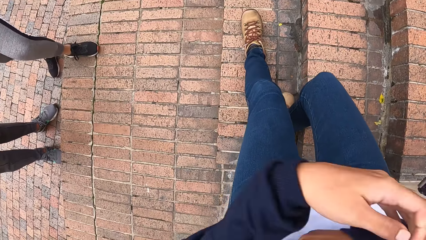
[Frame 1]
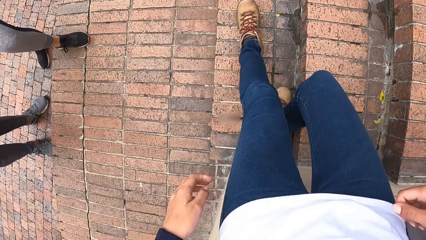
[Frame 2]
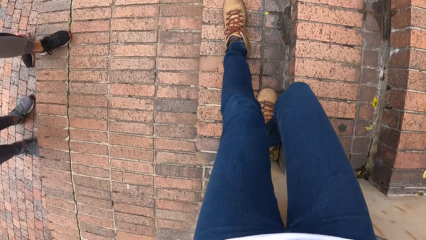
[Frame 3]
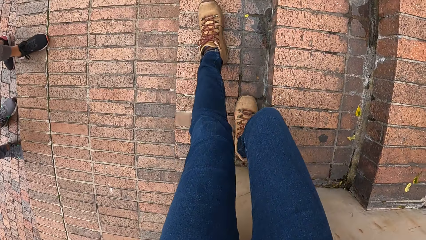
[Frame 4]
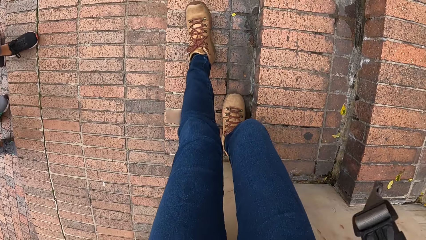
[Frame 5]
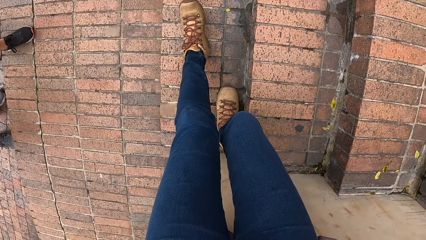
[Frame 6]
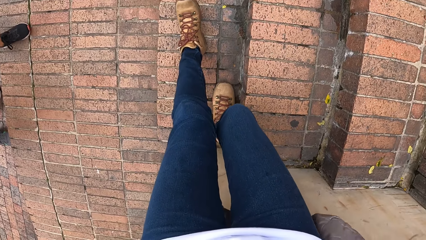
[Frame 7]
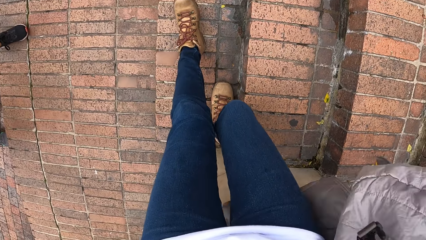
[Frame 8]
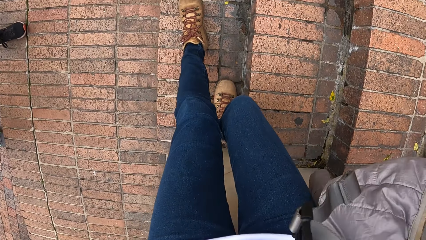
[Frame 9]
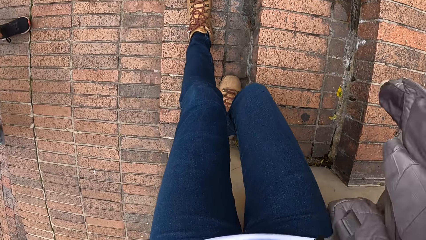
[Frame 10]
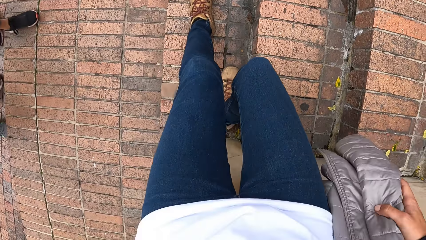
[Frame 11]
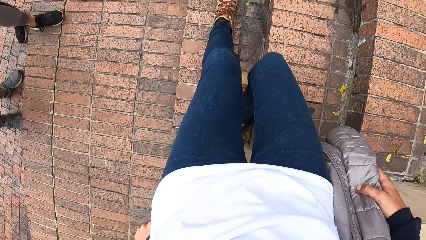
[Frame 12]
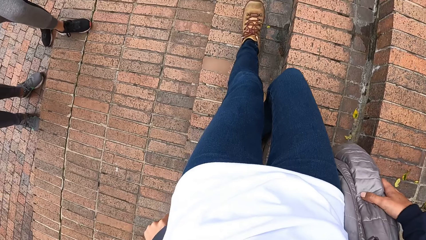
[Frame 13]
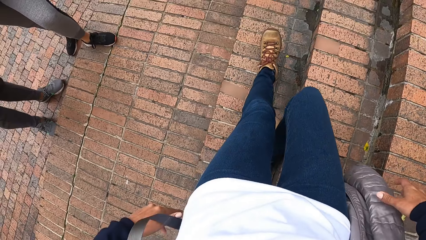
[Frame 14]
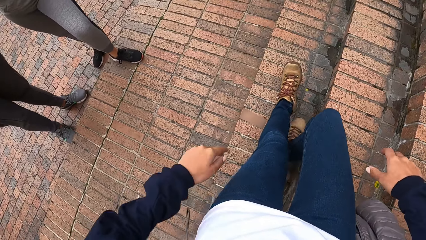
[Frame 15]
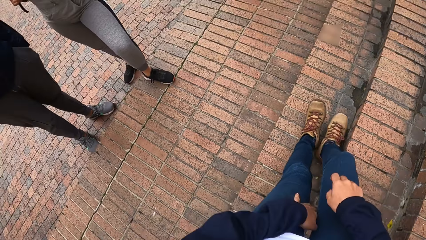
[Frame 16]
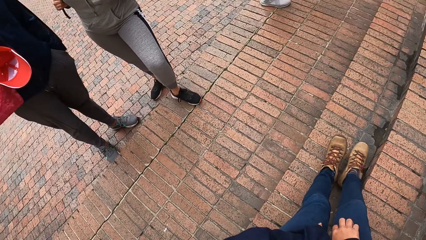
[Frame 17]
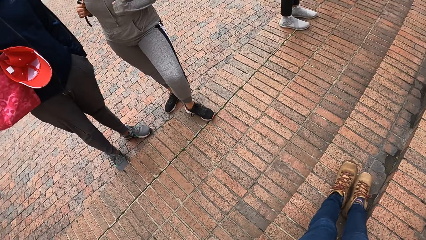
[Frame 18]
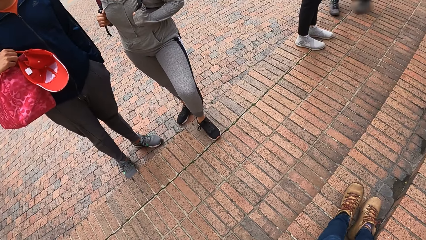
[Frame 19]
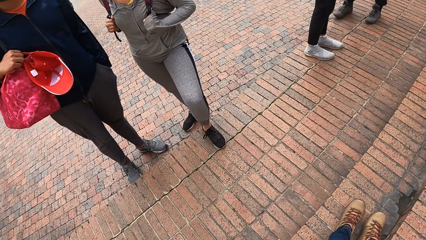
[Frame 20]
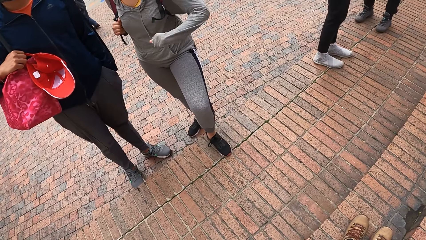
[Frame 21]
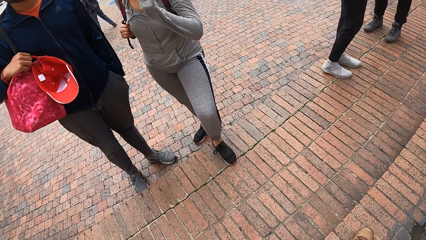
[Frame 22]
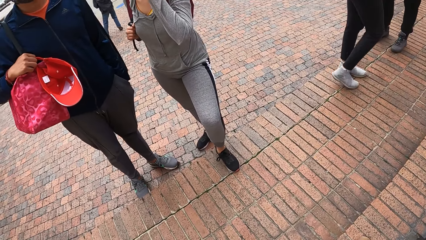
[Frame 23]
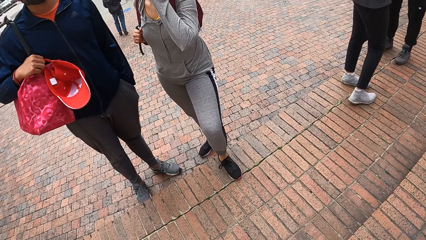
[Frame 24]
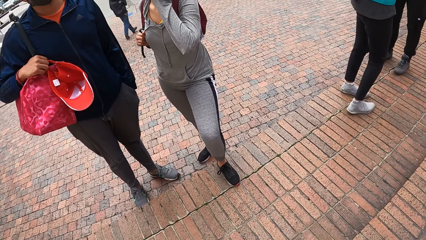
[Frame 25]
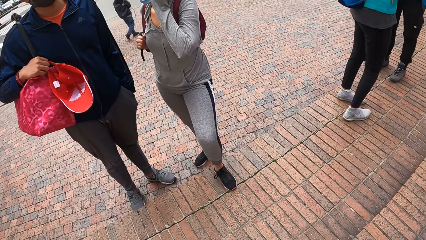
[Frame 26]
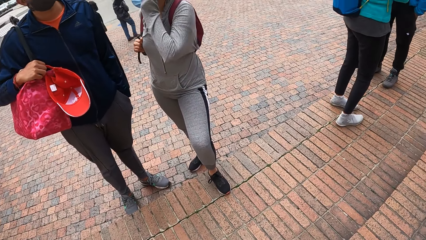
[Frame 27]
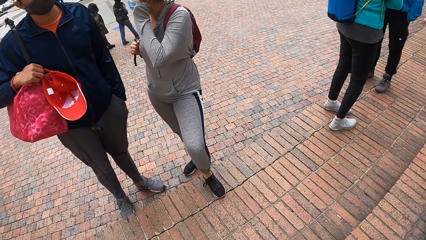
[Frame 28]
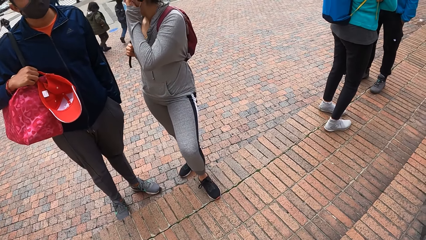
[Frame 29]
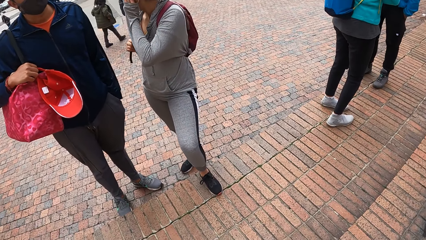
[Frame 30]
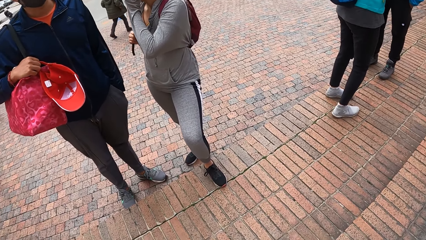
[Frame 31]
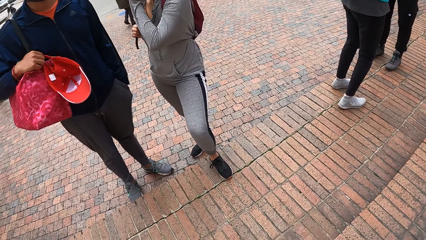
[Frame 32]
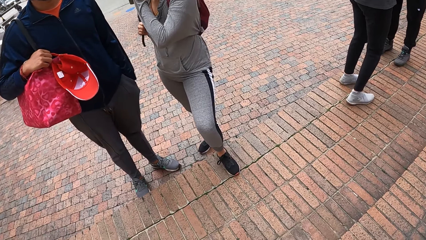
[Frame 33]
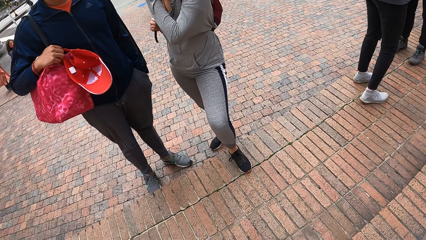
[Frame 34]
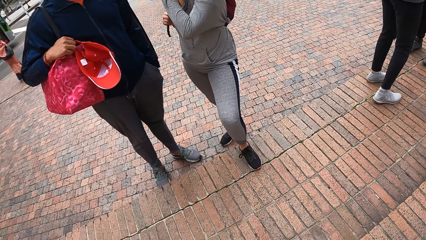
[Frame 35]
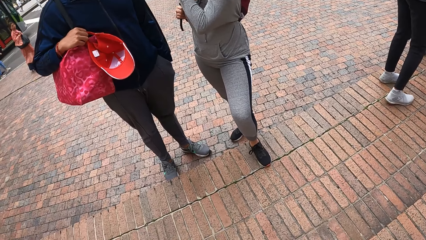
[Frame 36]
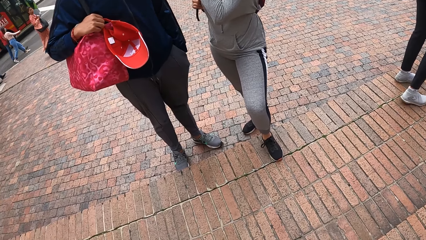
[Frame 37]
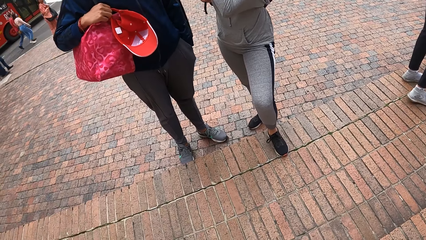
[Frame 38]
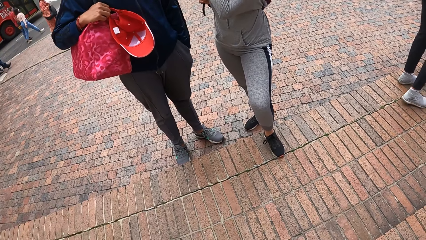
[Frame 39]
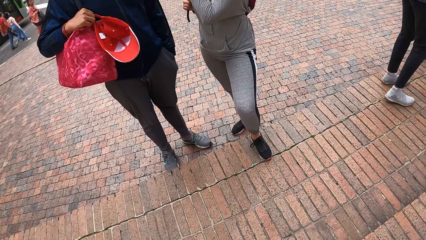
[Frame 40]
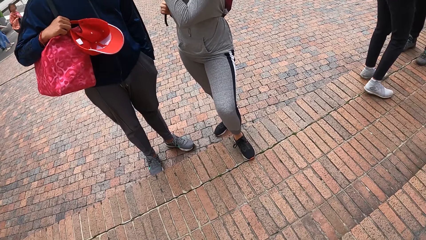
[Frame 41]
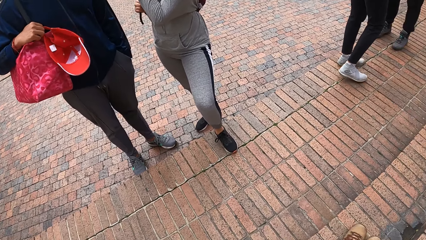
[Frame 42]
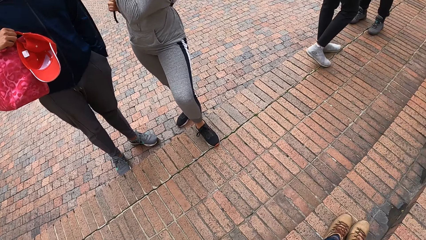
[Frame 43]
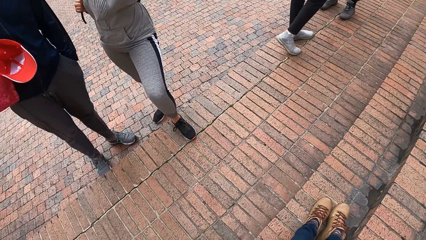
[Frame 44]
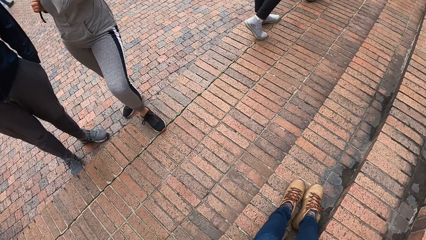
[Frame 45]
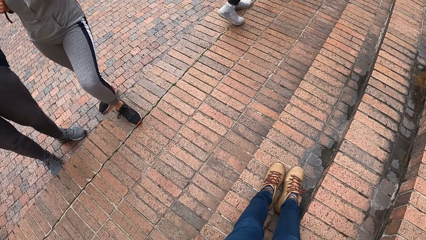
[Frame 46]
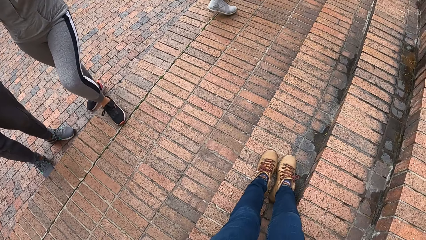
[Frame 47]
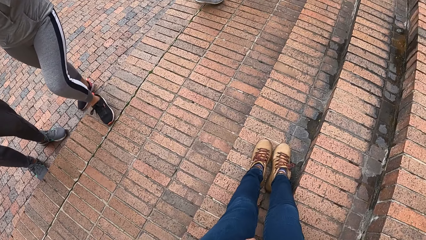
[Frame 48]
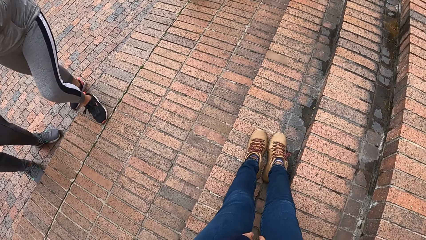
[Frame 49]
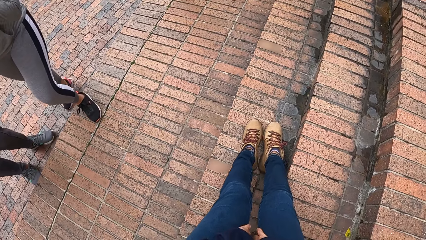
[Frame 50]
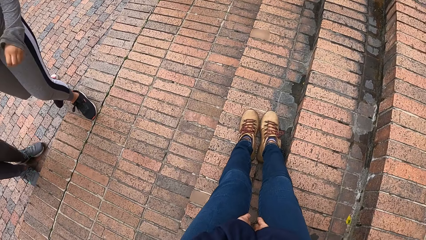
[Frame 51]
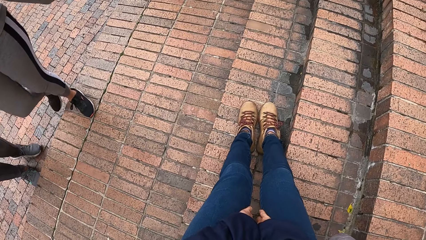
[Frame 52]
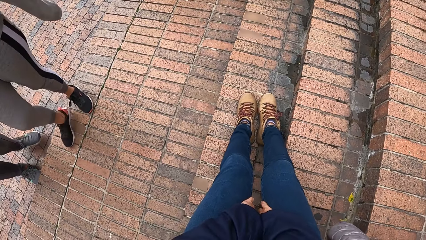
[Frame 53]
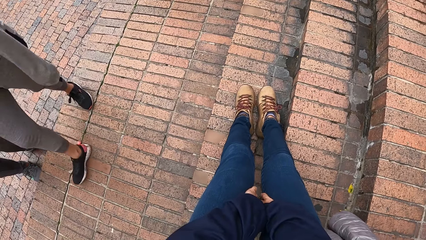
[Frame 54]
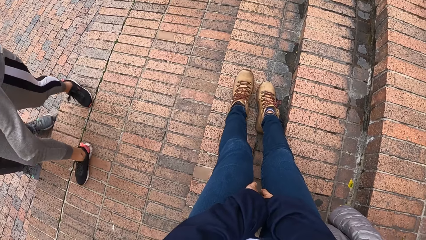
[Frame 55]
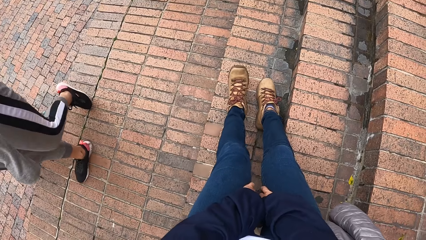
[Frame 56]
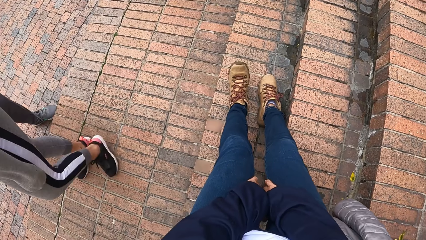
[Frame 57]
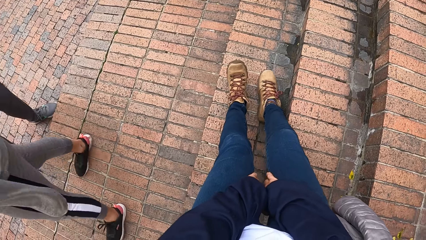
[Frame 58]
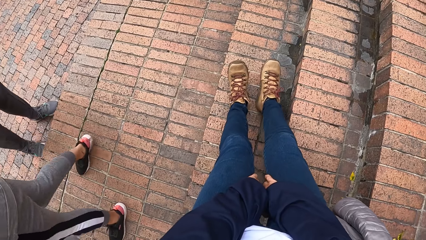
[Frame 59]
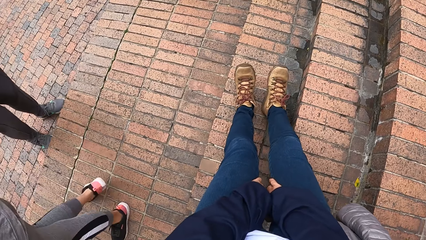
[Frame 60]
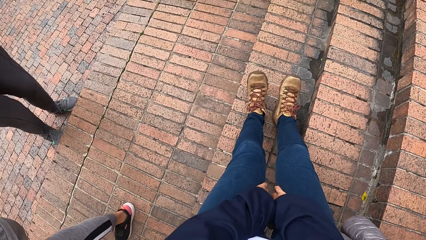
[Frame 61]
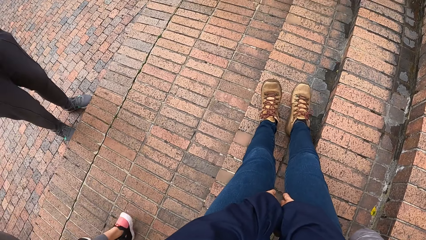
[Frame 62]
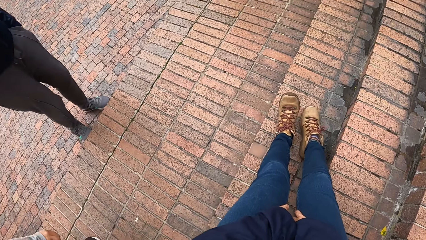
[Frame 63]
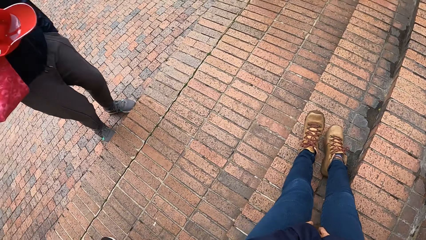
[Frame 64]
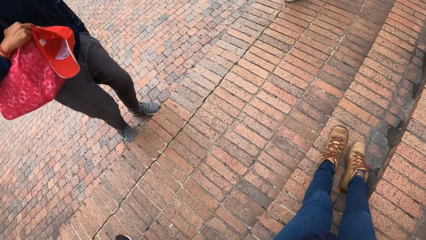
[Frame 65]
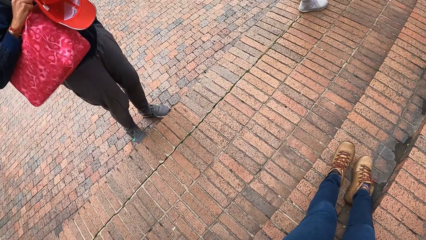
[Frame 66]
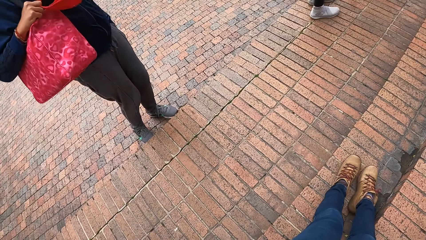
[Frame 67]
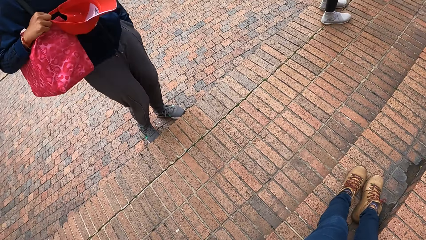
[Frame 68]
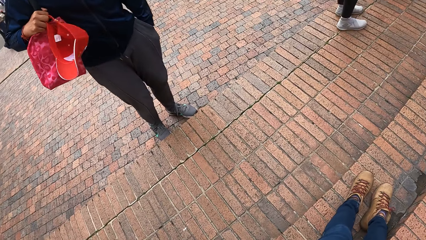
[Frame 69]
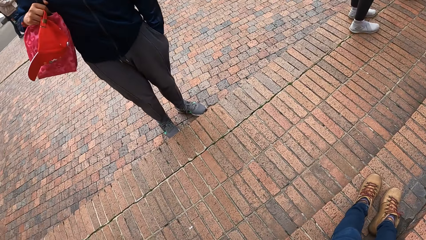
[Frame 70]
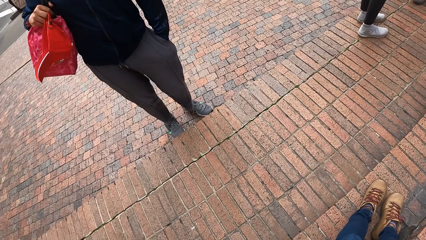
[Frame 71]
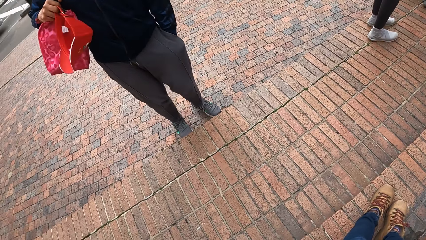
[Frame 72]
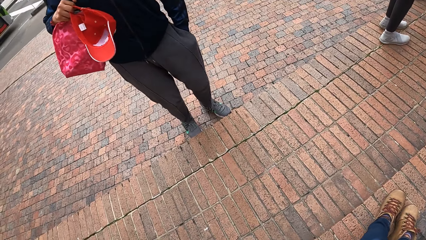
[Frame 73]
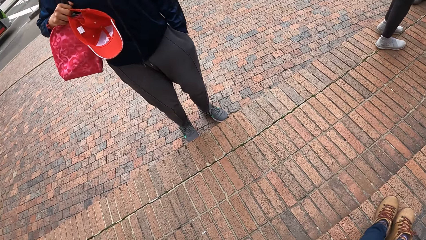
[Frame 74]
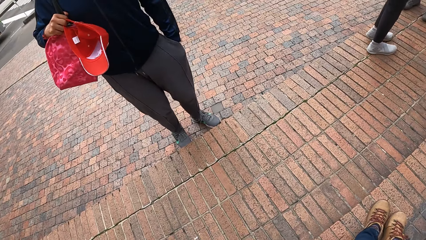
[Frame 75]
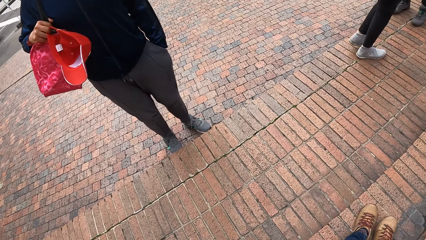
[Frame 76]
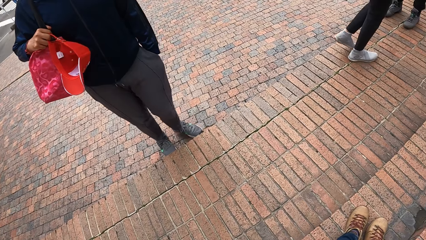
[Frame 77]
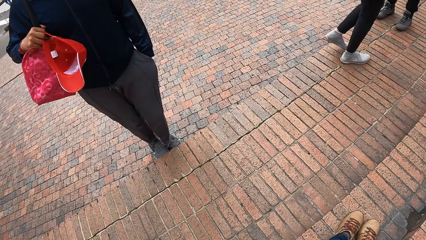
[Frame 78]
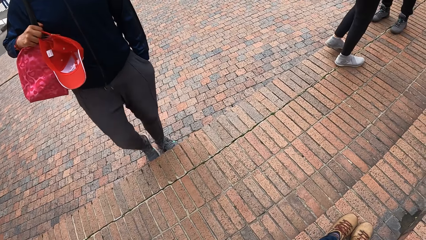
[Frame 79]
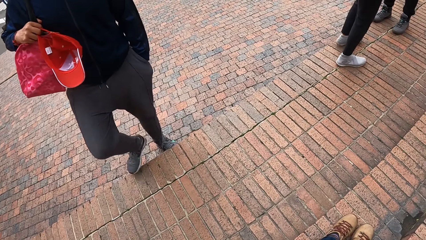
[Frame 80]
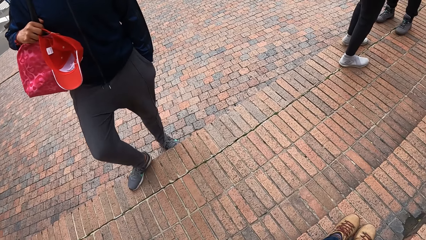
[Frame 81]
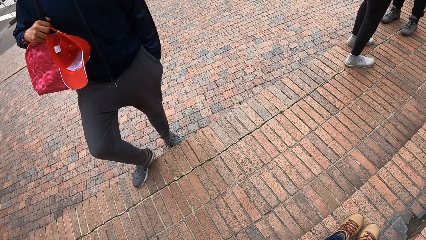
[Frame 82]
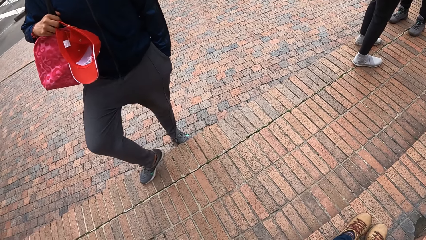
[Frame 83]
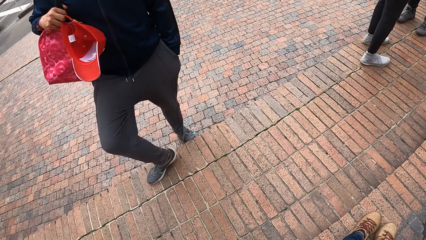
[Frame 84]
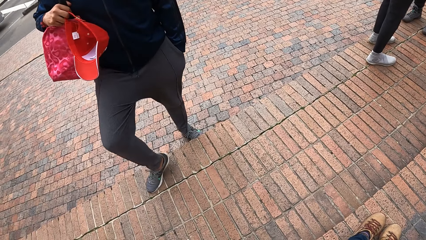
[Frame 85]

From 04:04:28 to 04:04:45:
The camera wearer pulls the jacket. A woman walks past the camera wearer.
